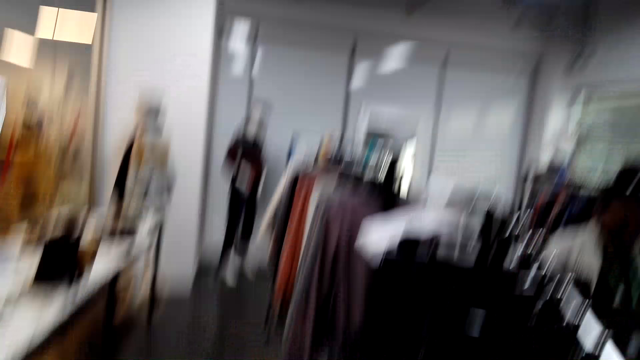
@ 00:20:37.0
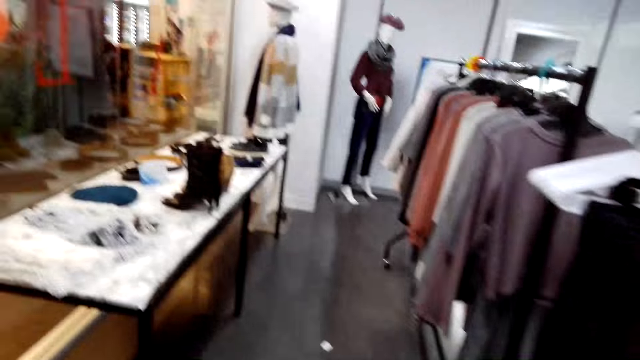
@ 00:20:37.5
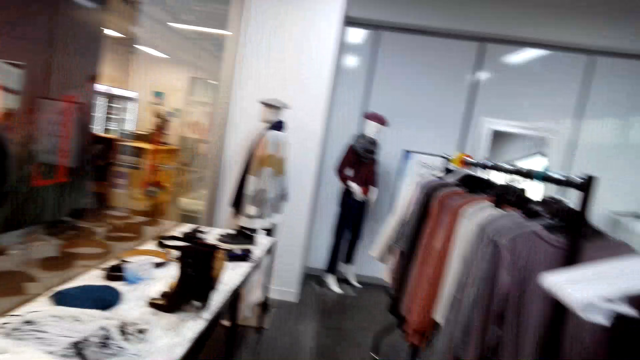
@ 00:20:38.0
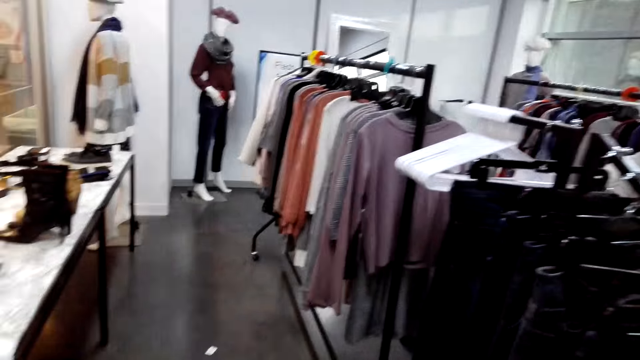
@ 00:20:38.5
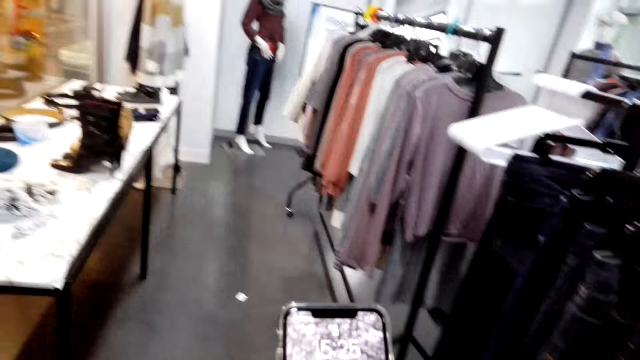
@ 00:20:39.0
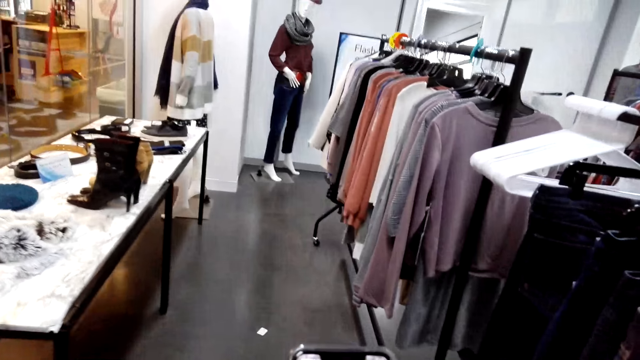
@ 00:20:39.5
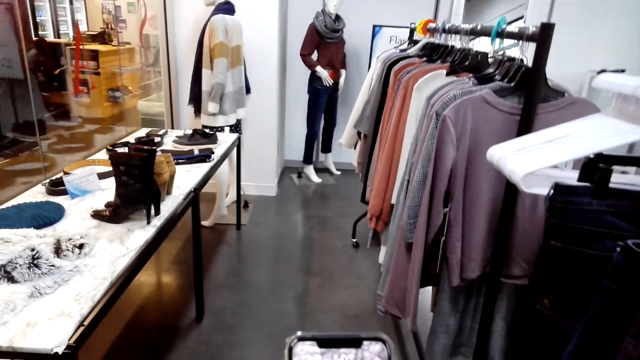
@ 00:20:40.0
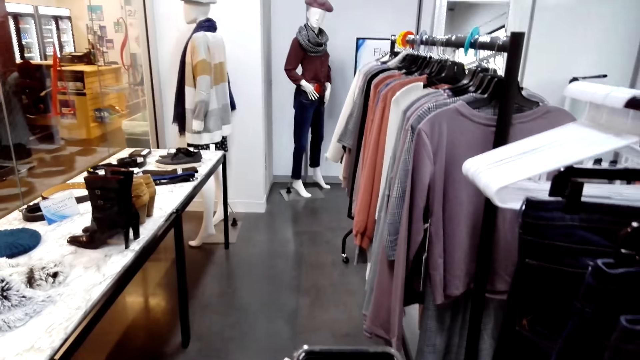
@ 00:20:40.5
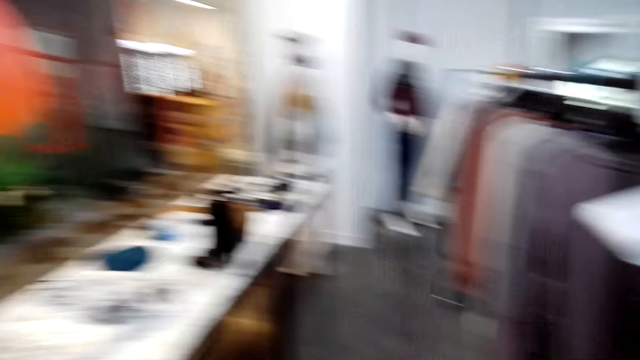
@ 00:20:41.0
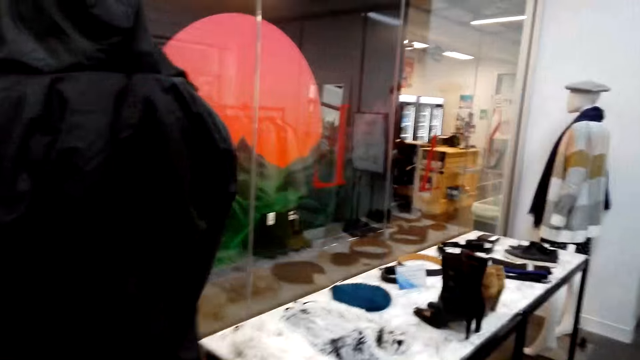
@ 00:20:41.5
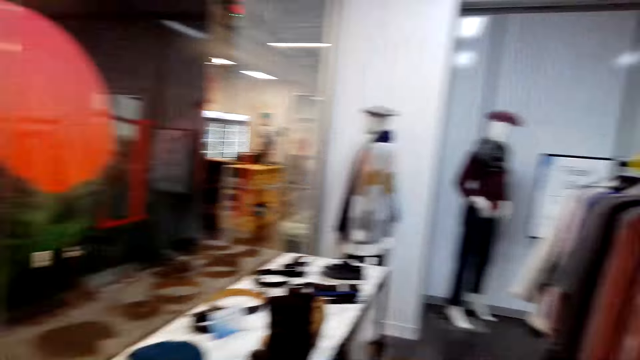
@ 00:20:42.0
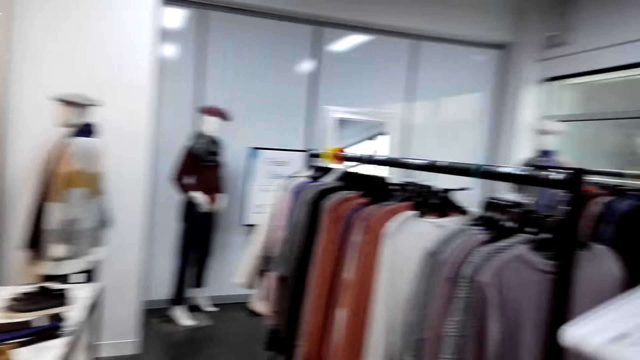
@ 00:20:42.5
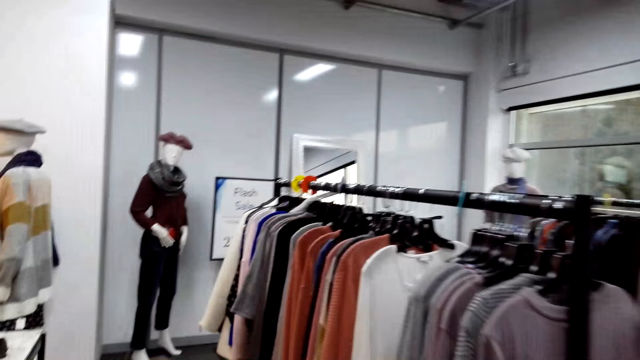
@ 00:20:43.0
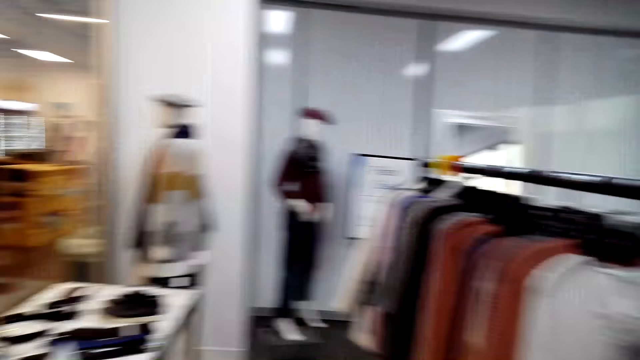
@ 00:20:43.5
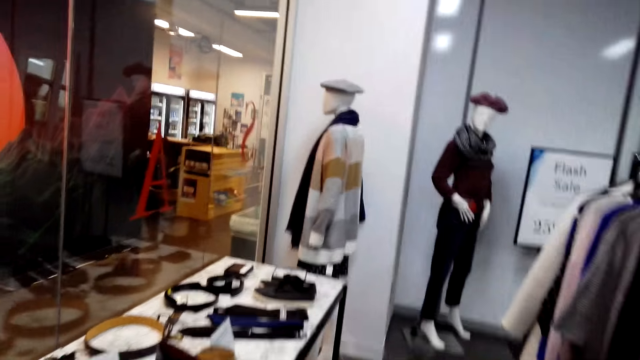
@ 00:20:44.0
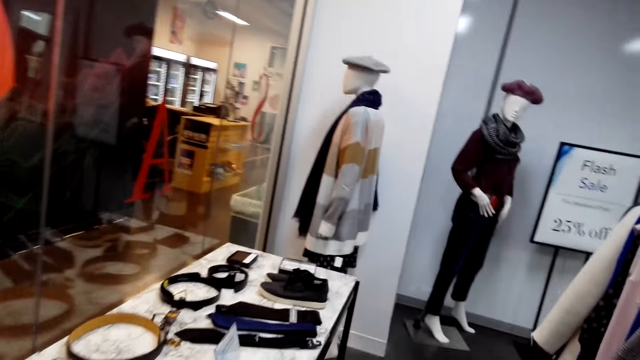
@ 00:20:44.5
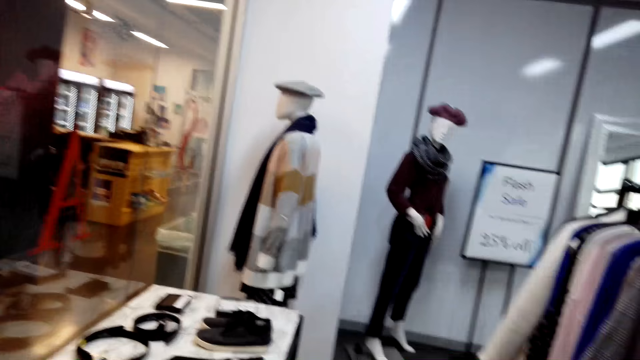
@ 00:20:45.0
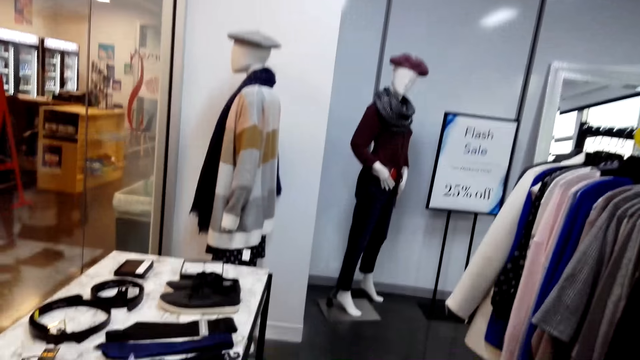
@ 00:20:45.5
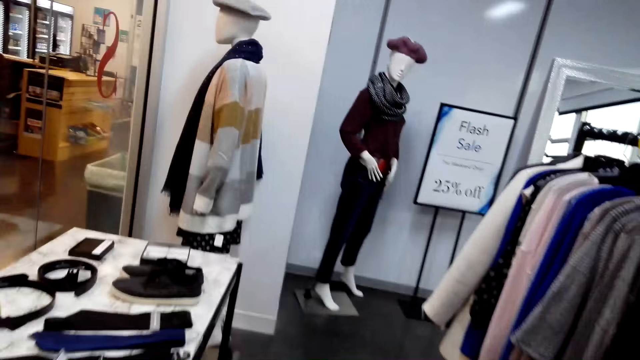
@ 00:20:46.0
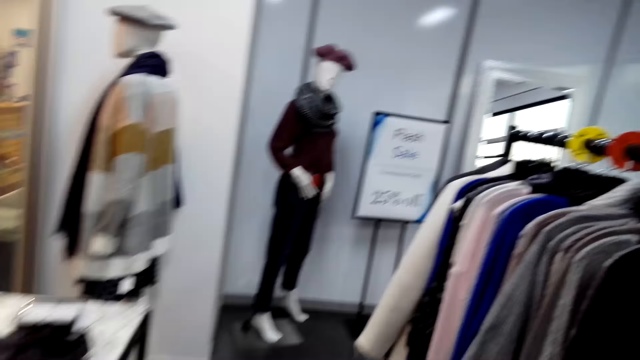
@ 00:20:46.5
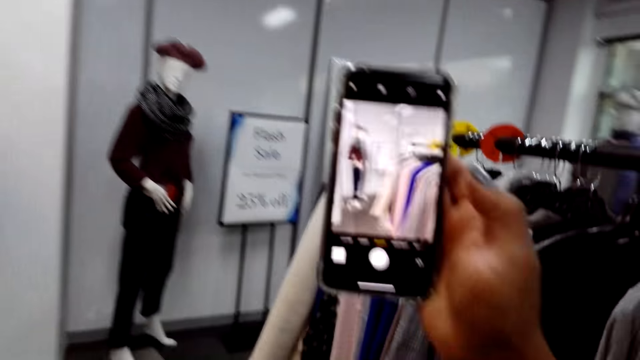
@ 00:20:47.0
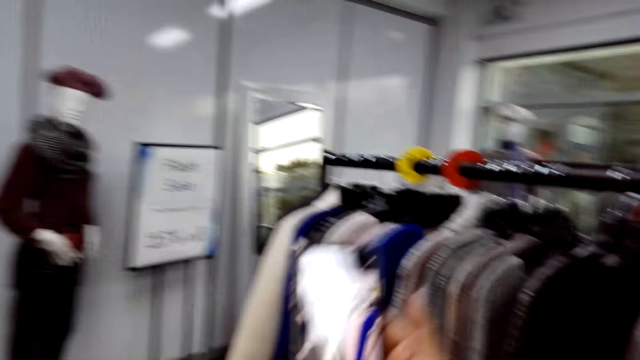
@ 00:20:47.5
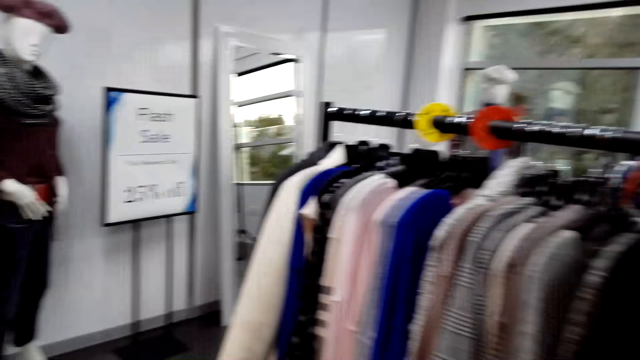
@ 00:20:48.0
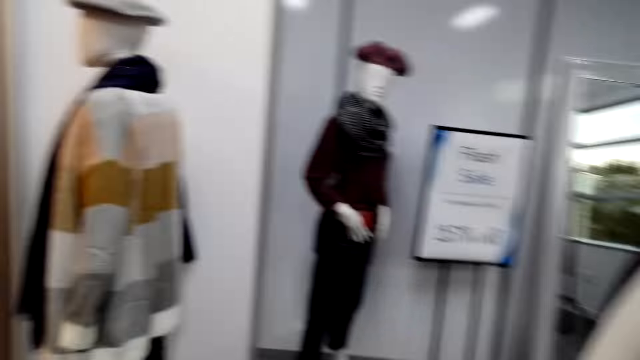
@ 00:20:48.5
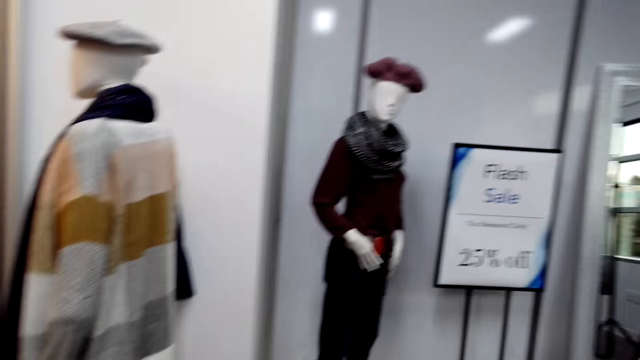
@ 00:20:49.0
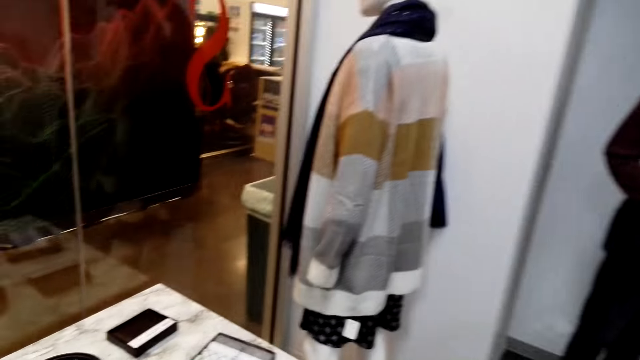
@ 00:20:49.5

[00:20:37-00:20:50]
The camera wearer scrolls the phone. They walk in the clothing store. They talk with a man.

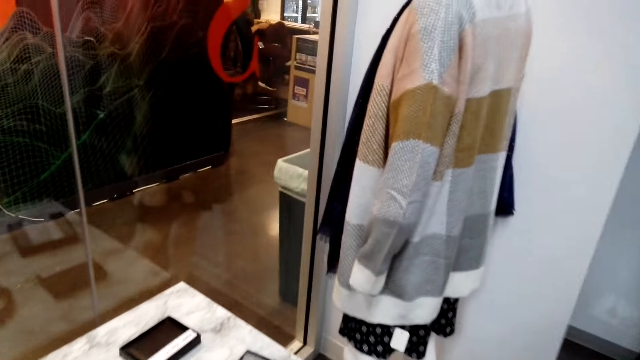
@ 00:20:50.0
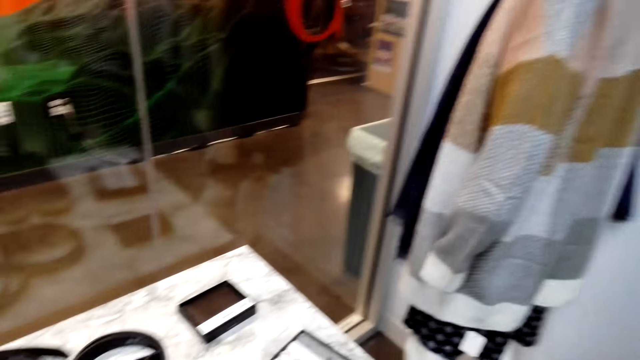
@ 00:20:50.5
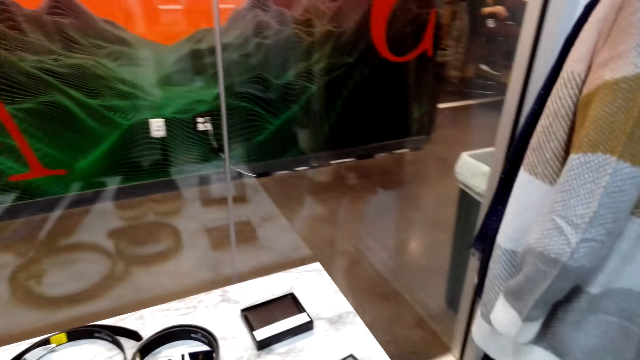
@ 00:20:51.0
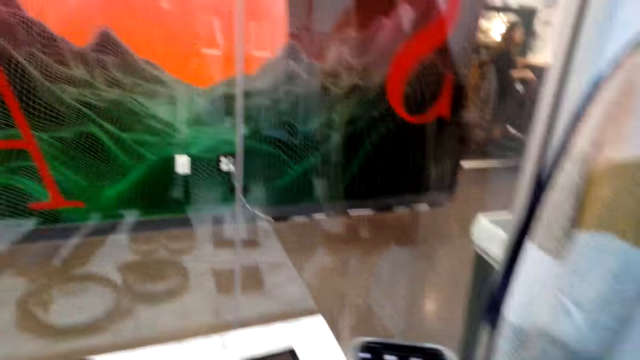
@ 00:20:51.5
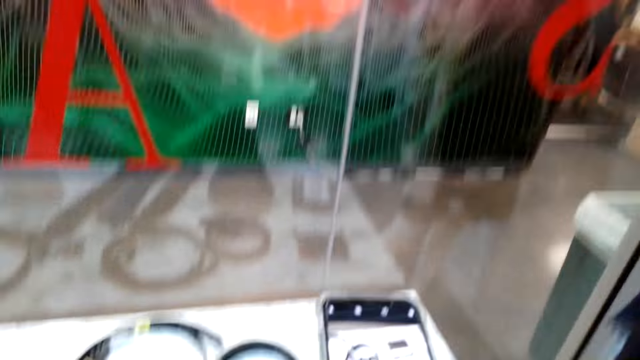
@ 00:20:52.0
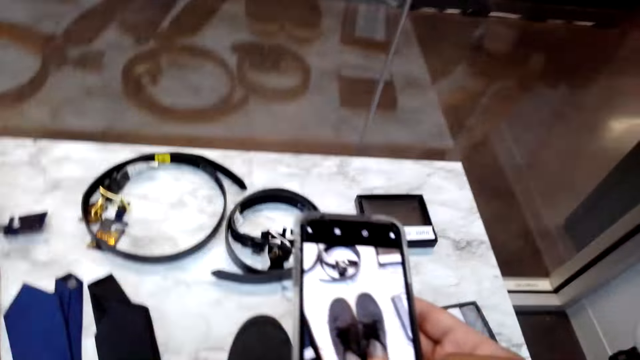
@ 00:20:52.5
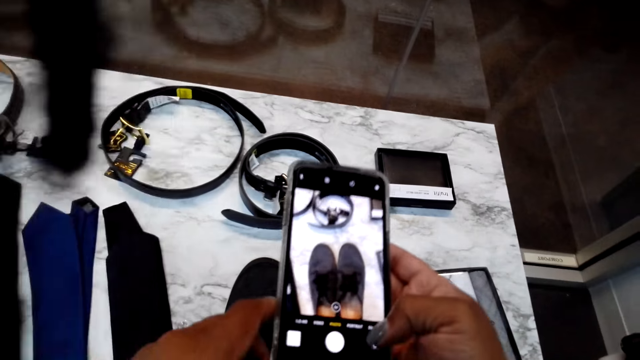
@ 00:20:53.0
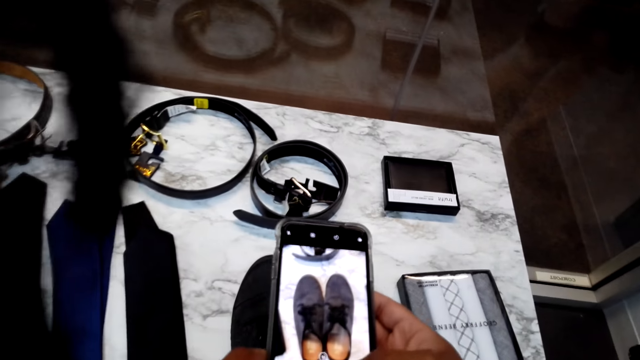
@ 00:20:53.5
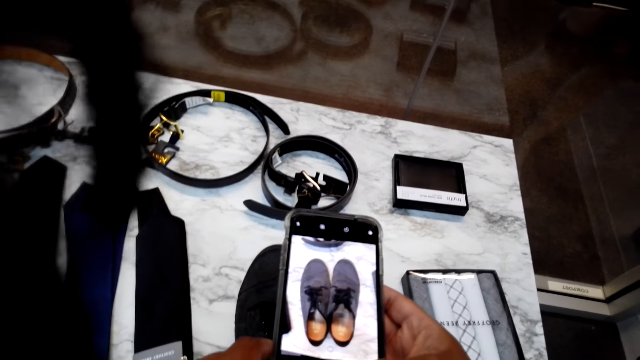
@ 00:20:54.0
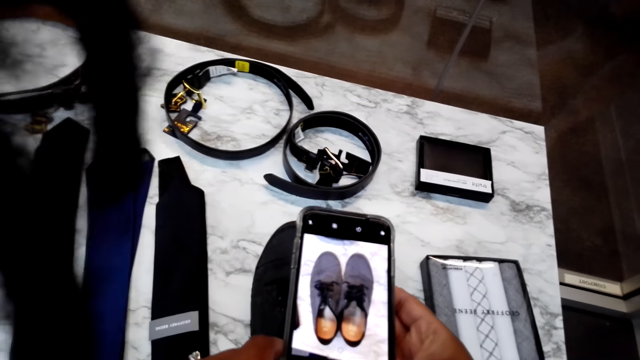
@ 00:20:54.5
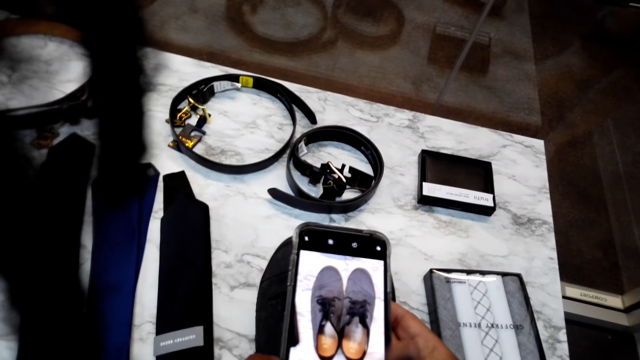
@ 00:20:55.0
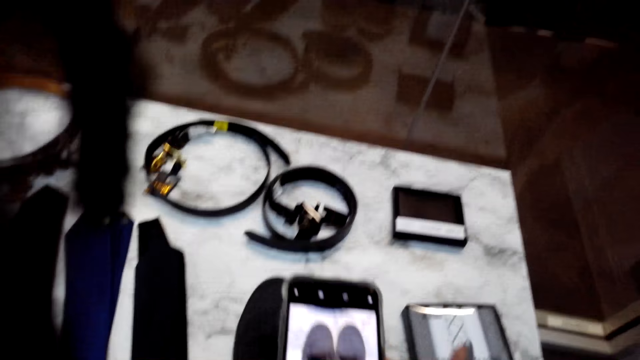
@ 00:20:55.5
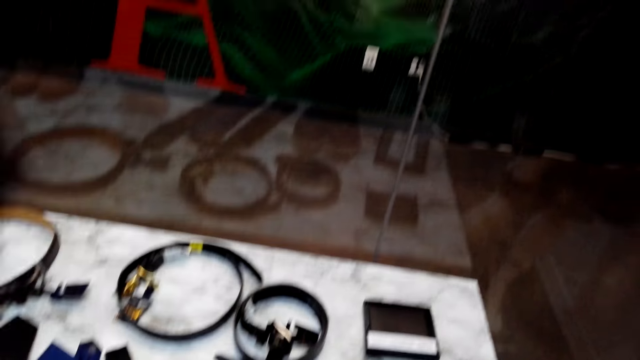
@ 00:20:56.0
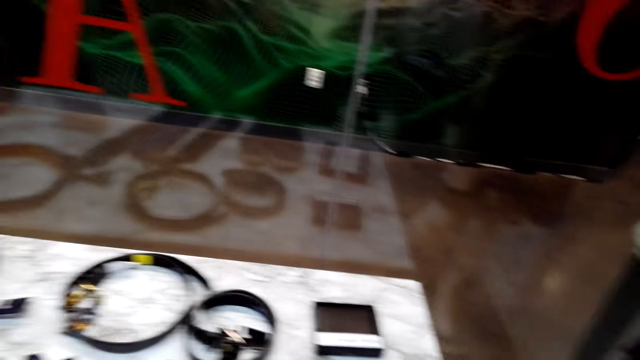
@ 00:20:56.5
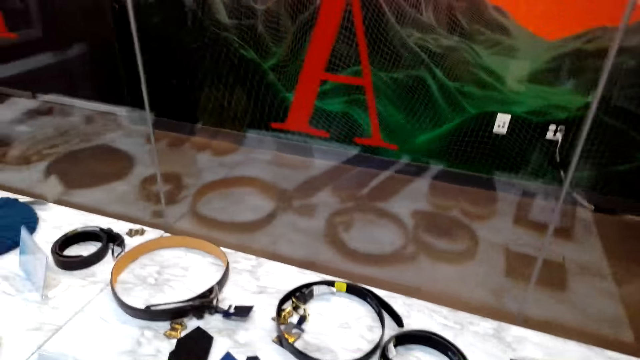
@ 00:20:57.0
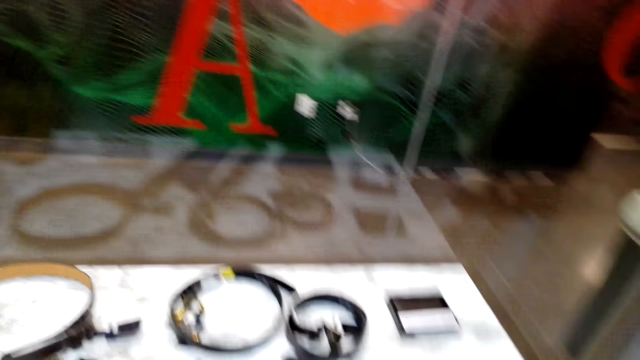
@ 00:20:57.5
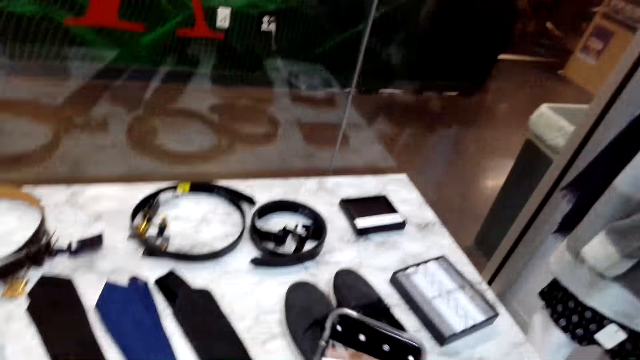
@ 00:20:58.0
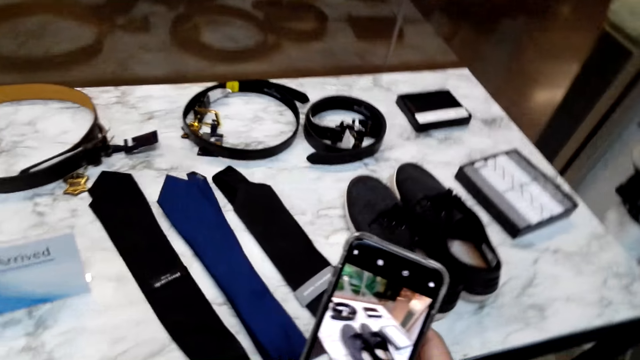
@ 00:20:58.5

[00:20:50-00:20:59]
The camera wearer takes a photo of shoes with his phone.
